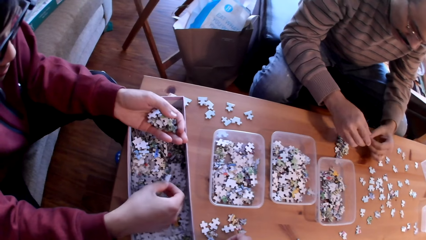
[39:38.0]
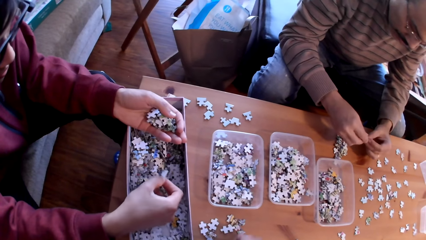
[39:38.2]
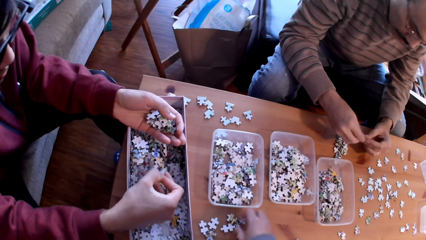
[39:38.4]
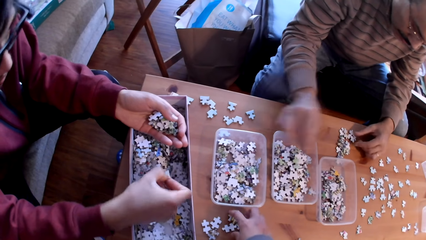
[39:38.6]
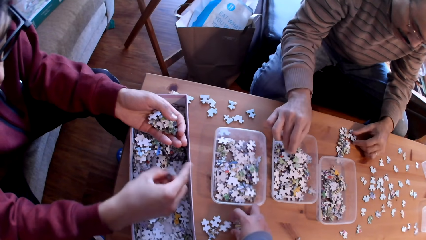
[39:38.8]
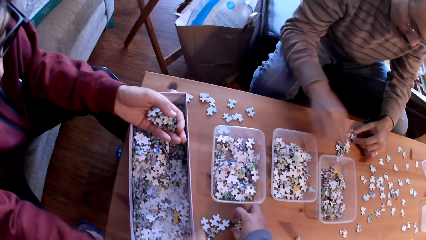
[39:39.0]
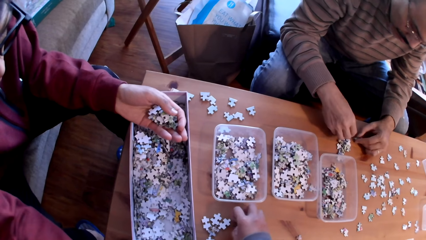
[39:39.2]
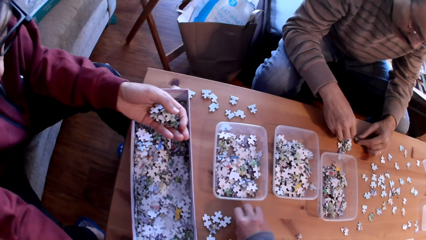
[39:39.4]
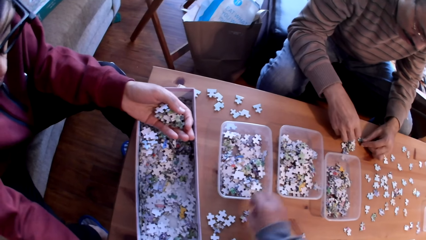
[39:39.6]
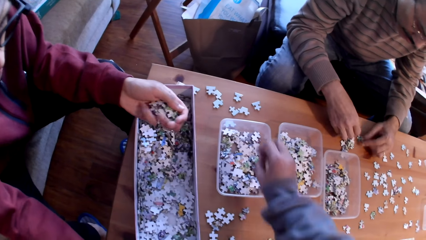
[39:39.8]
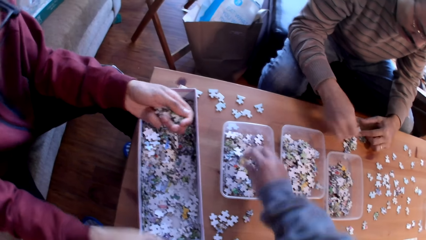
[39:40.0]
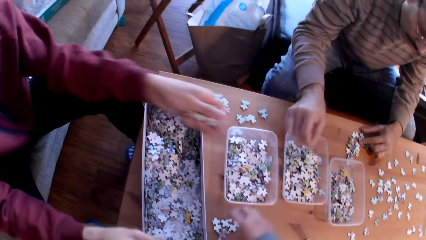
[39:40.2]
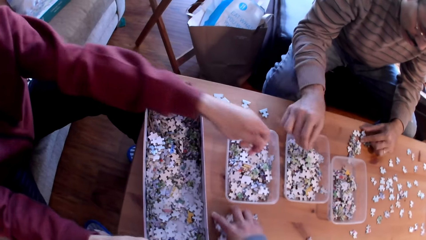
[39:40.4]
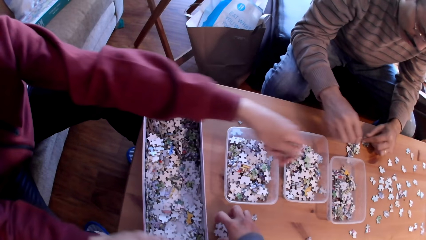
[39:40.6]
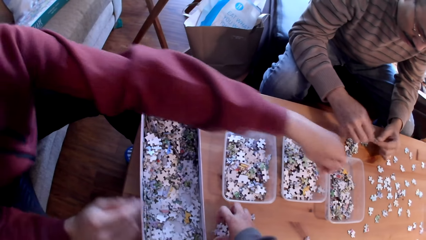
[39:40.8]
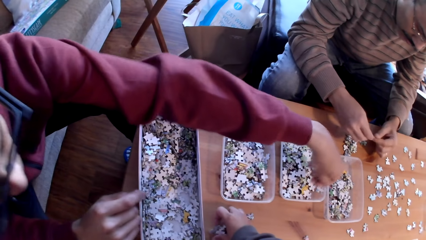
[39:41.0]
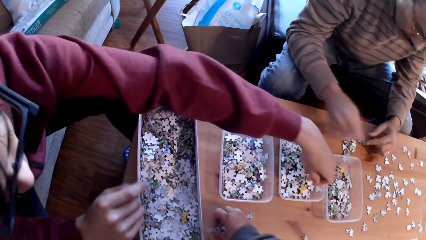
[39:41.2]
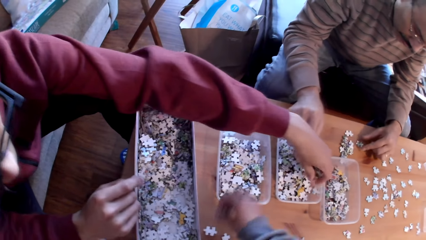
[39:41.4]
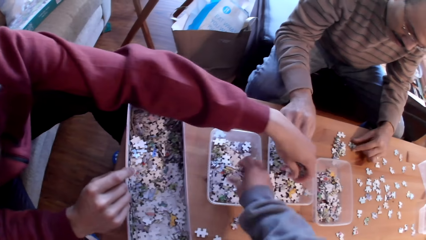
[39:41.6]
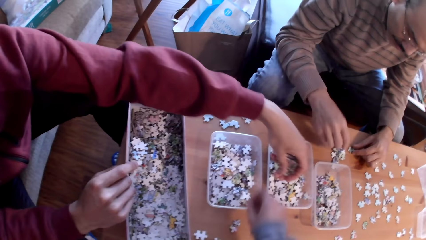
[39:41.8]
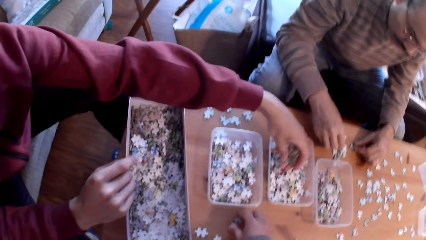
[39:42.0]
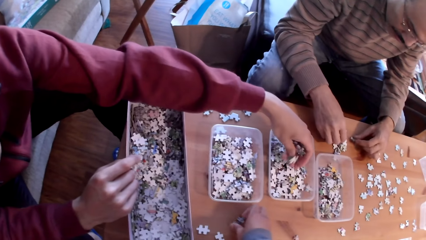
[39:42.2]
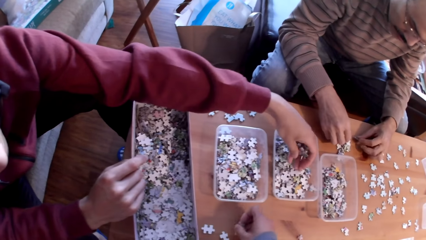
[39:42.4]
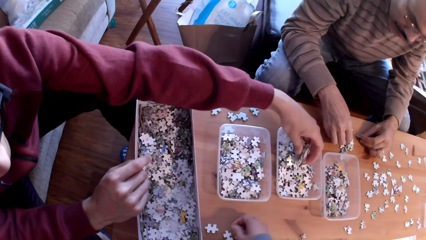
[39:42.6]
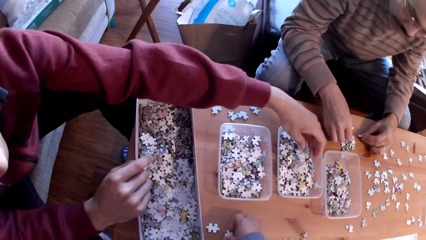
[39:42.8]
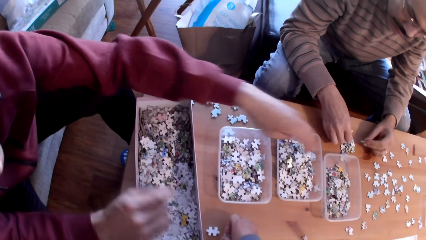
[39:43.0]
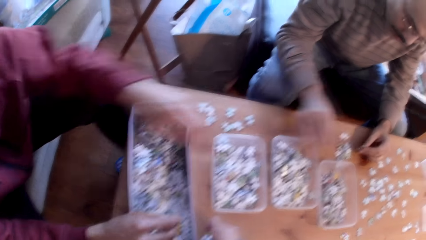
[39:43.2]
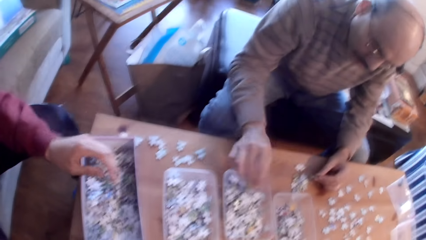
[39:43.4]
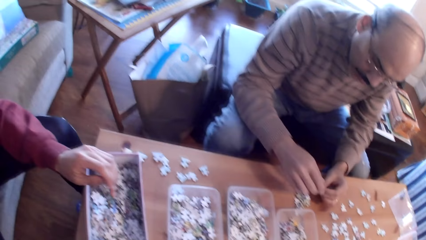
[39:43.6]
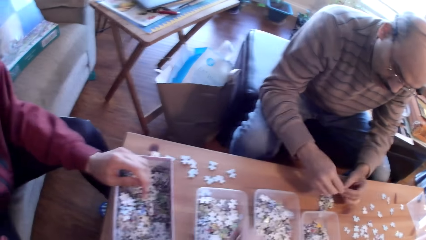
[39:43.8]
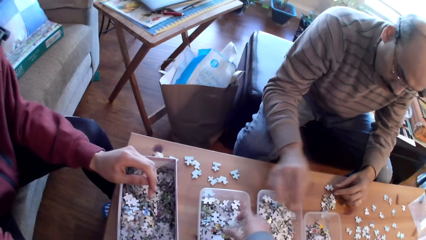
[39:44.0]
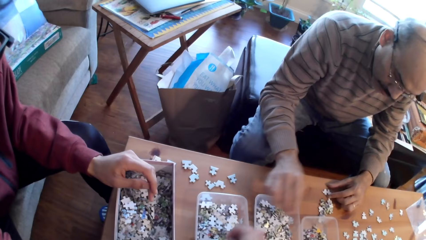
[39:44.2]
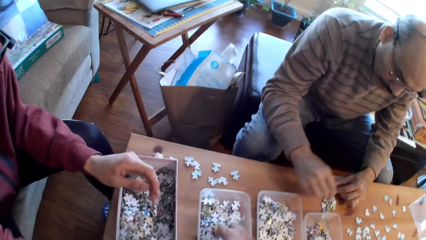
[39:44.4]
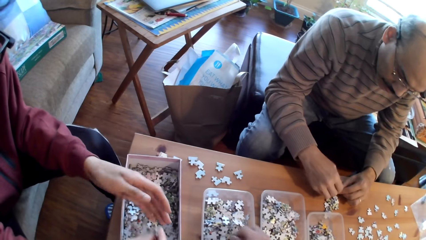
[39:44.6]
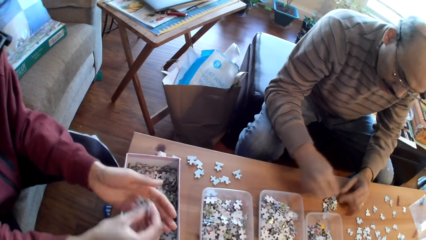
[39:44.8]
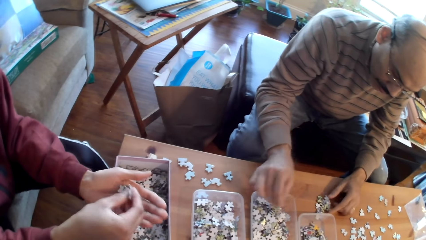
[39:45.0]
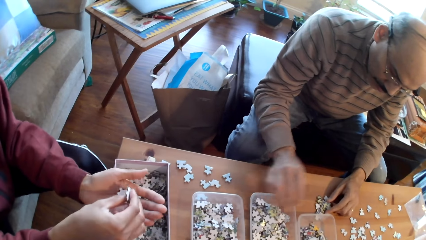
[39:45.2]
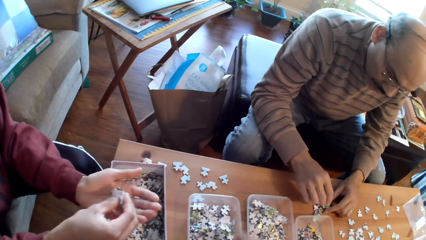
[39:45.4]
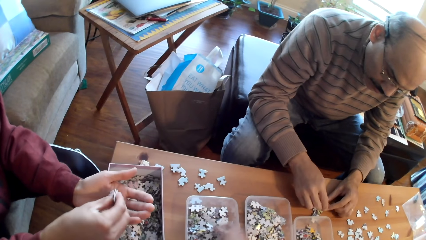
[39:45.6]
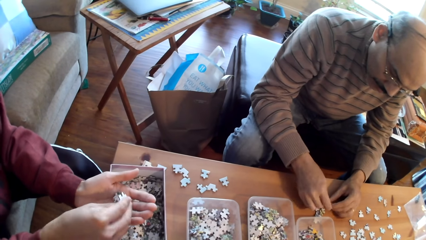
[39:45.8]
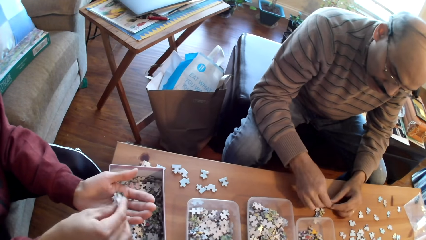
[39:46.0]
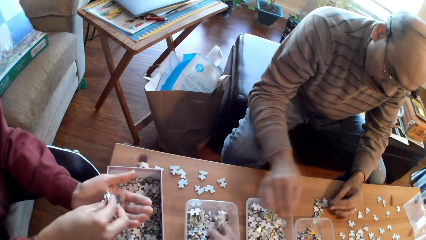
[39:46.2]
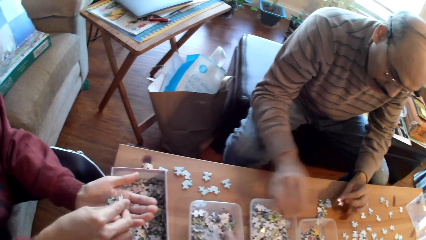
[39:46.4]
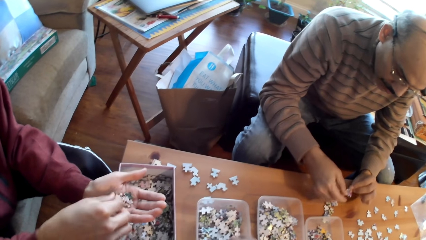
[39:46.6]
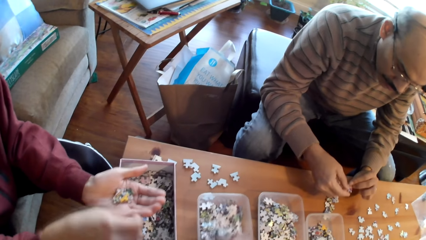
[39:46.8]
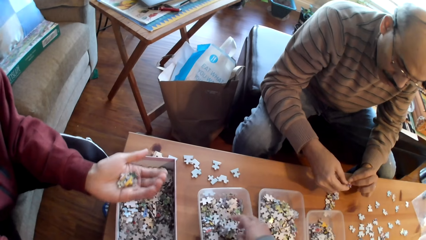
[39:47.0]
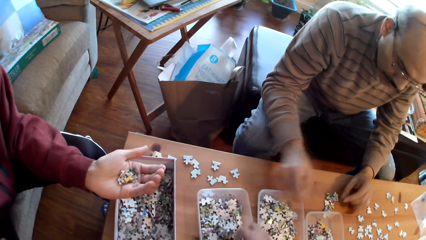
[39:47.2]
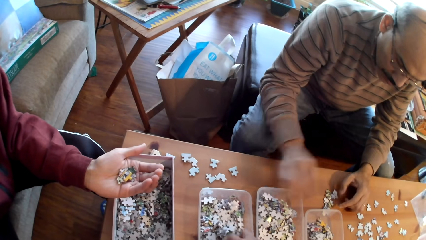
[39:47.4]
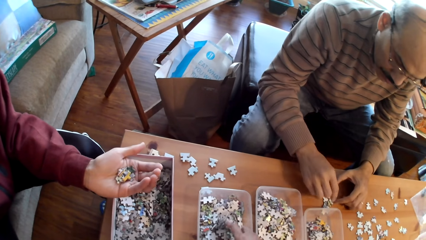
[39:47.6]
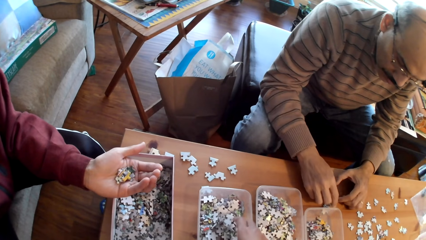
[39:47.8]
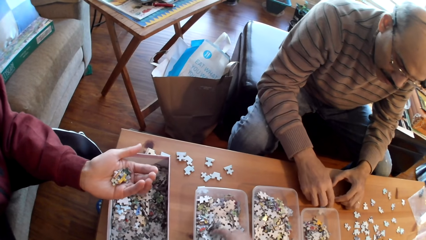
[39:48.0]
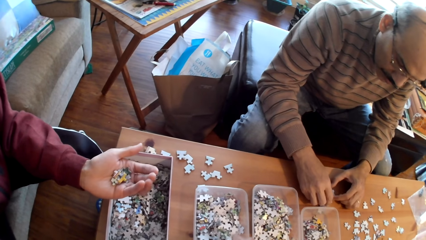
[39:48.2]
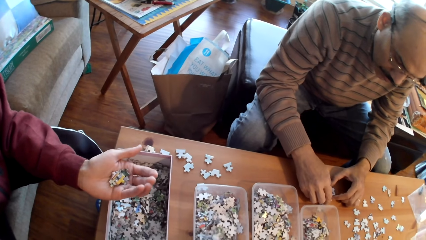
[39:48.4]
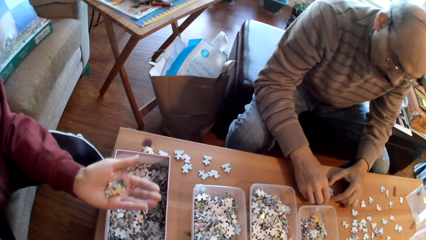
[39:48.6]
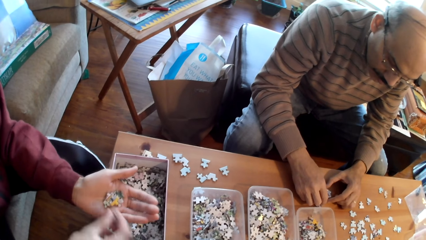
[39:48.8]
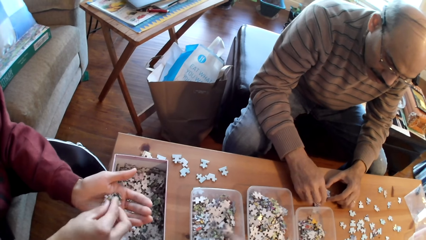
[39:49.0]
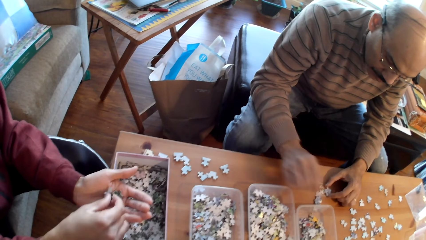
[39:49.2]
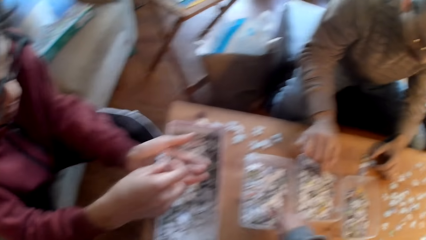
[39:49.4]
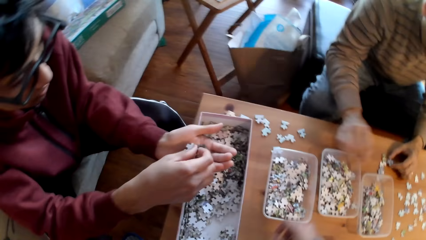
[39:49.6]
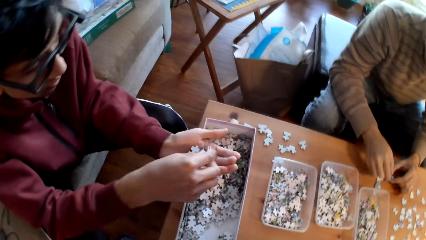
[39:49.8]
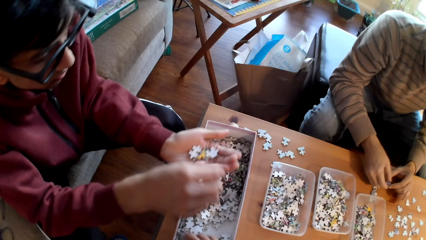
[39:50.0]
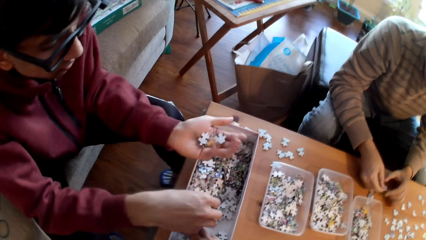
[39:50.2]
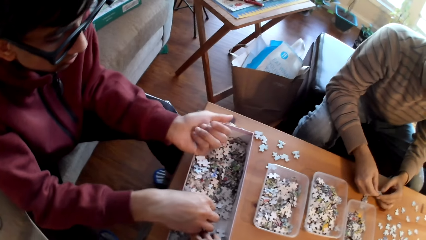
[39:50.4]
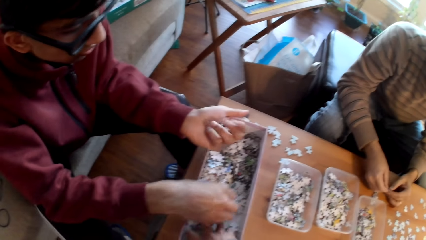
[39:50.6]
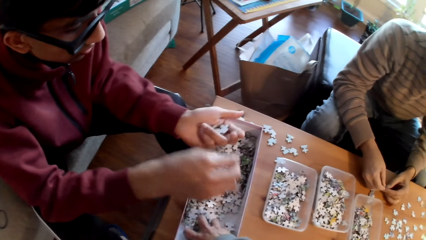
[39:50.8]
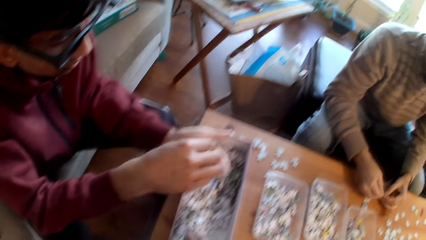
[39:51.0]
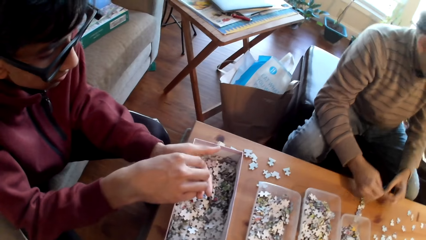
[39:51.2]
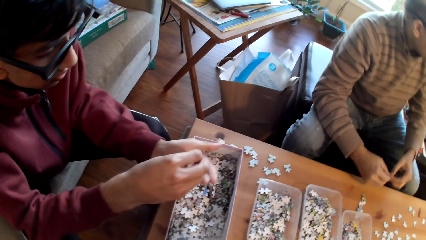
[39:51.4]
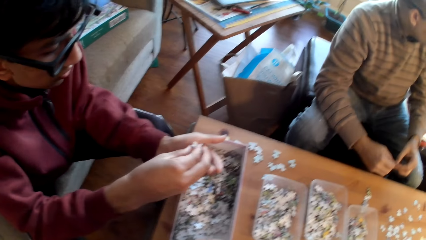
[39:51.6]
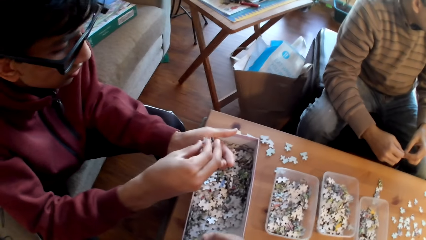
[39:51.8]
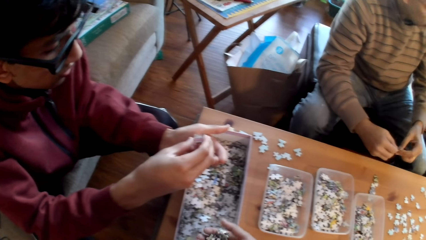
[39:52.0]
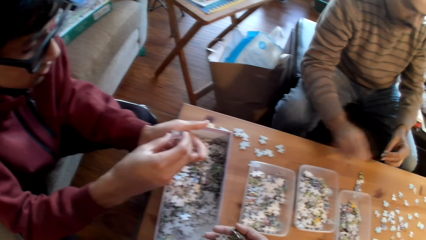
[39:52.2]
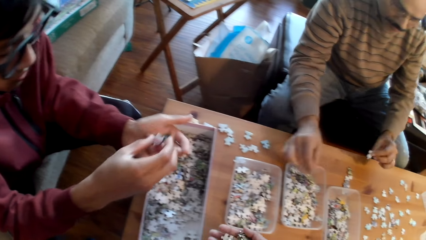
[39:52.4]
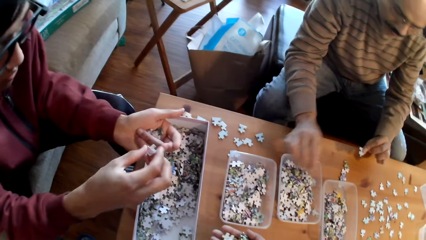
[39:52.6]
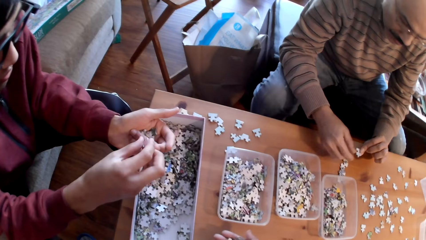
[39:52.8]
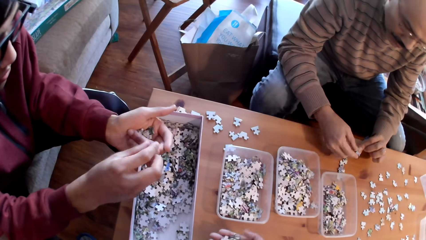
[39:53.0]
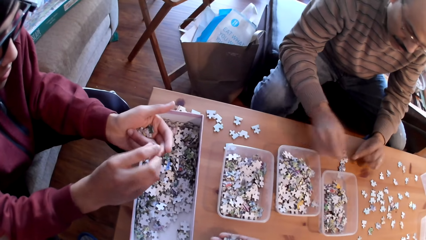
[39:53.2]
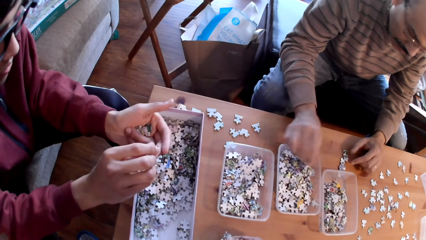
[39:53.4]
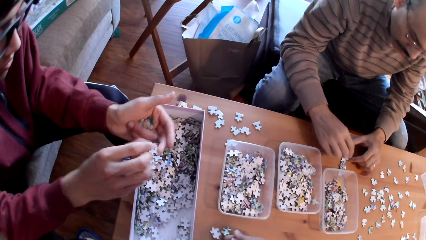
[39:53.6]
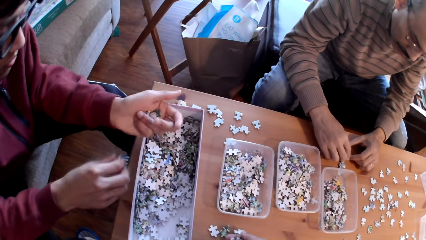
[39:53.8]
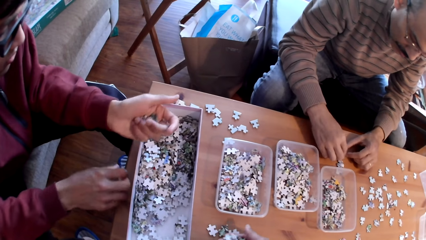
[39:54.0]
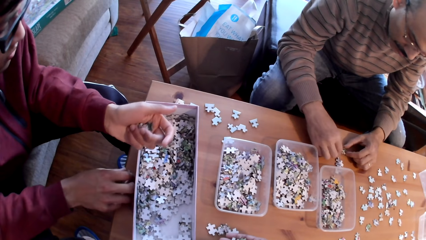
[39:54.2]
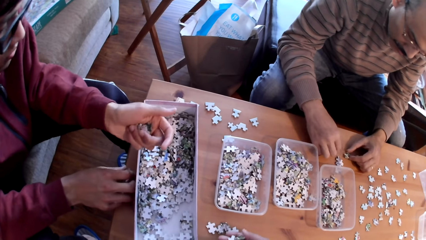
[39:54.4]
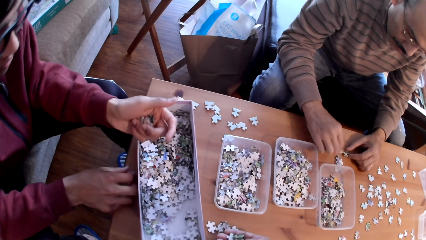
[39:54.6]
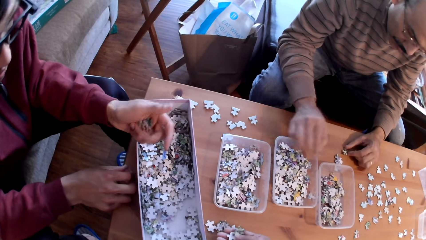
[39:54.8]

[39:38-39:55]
A man sorts puzzle pieces. Another man puts cards in the tin. A third man sorts puzzle pieces. The camera wearer puts cards in the tin and sorts puzzle pieces on the table. The second man puts cards in the tin. The first man sorts puzzle pieces. The third man sorts puzzle pieces on the table. The camera wearer puts cards in the tin and sorts puzzle pieces on the table. The third man sorts puzzle pieces. The first man sorts puzzle pieces. The second man puts cards in the tin. The third man sorts puzzle pieces on the table. The first man sorts puzzle boxes on the table.
